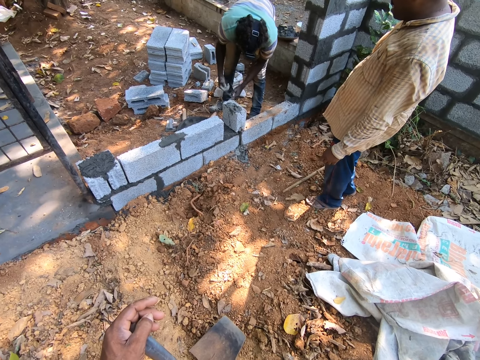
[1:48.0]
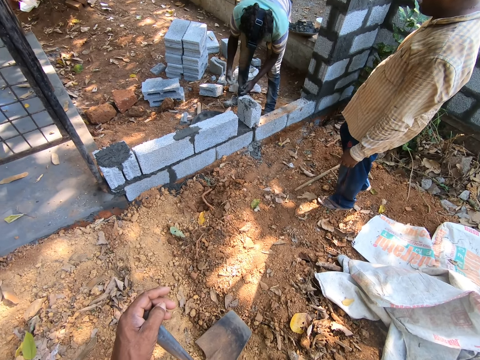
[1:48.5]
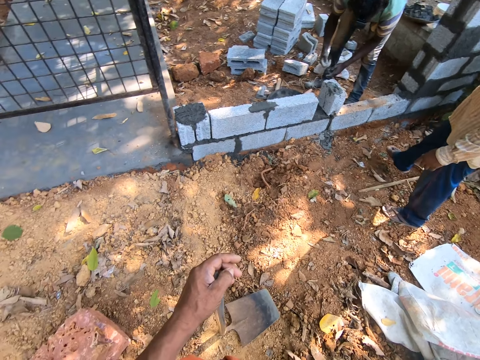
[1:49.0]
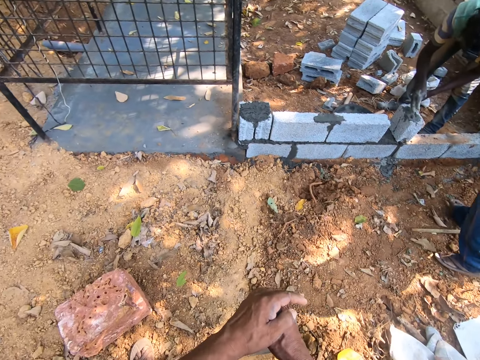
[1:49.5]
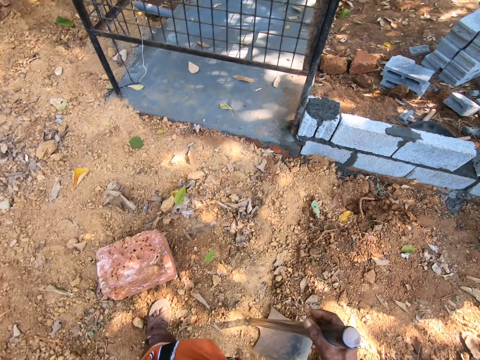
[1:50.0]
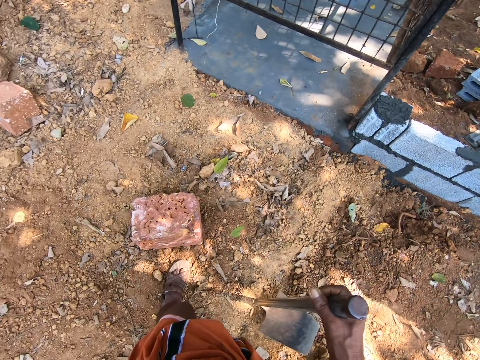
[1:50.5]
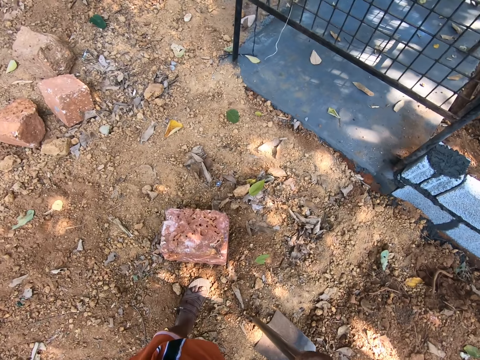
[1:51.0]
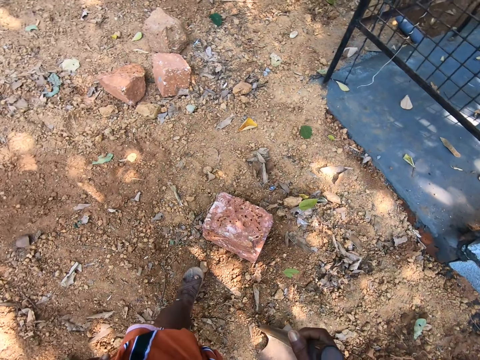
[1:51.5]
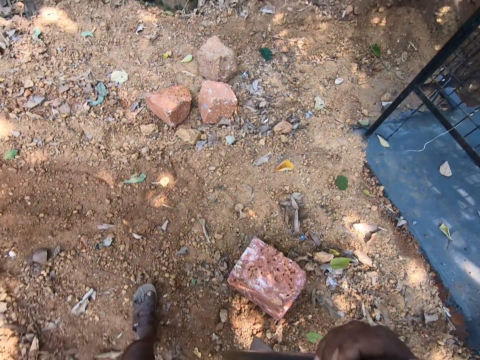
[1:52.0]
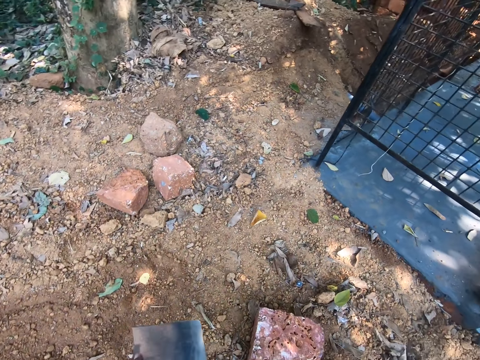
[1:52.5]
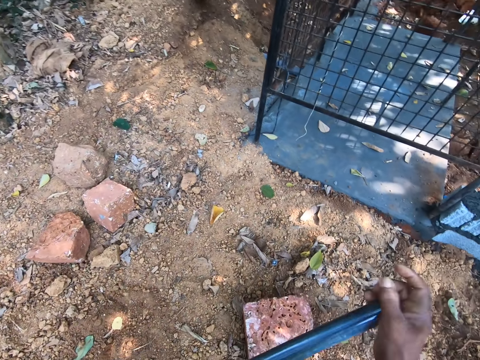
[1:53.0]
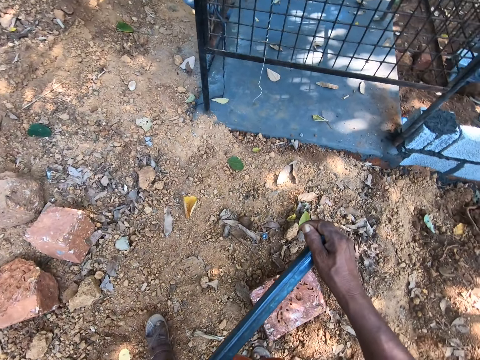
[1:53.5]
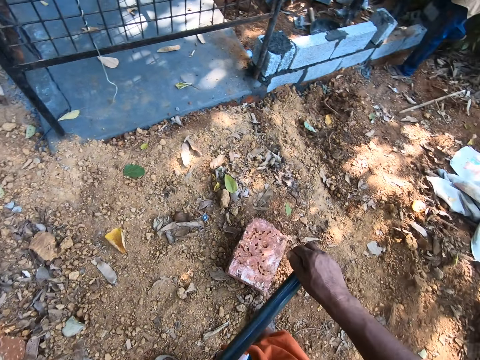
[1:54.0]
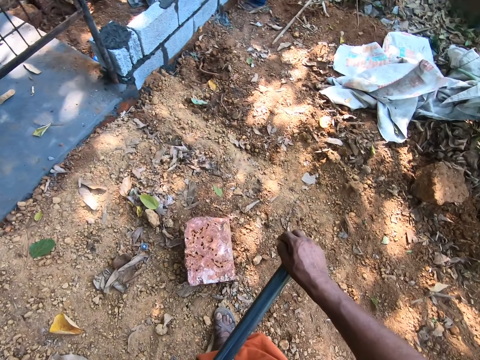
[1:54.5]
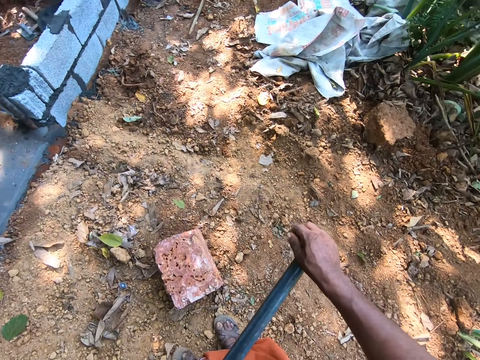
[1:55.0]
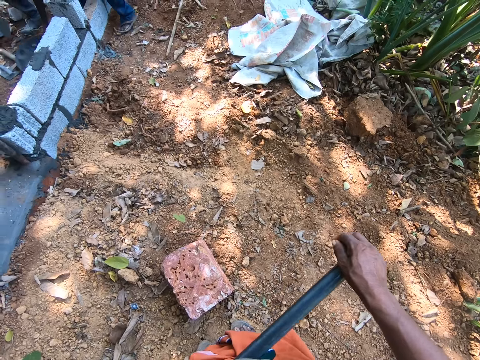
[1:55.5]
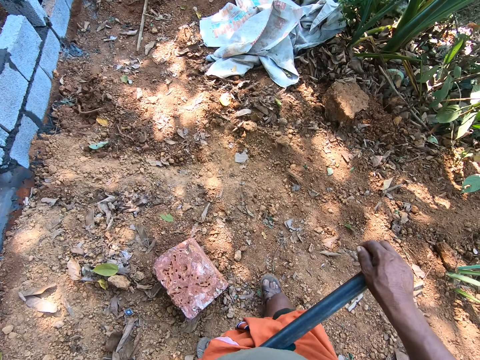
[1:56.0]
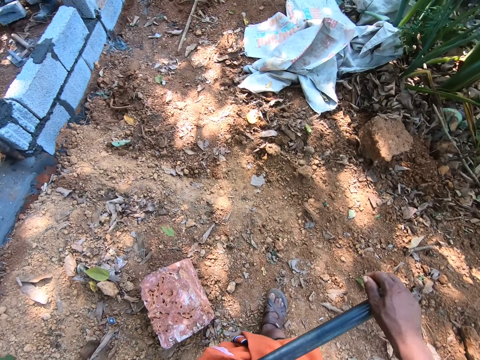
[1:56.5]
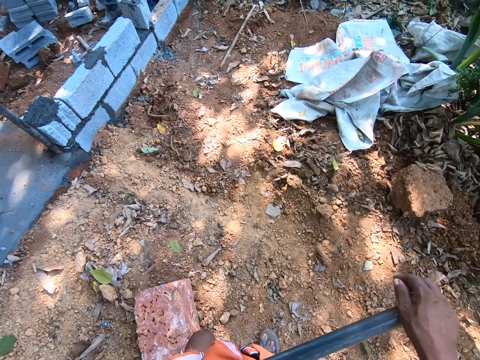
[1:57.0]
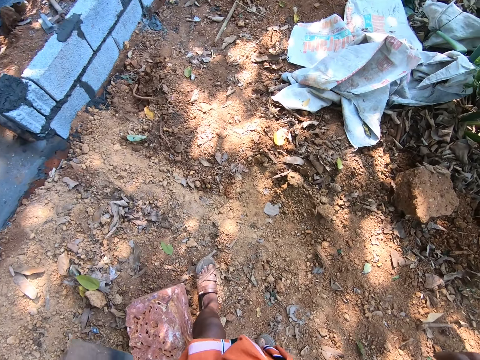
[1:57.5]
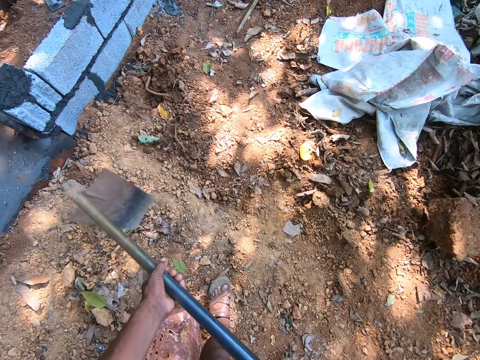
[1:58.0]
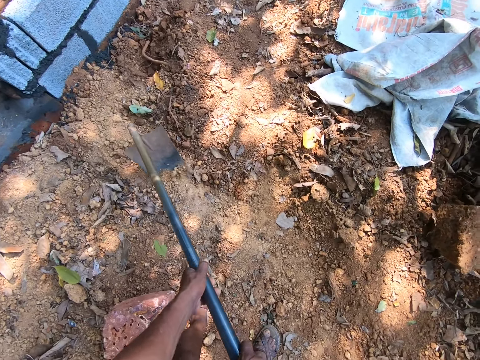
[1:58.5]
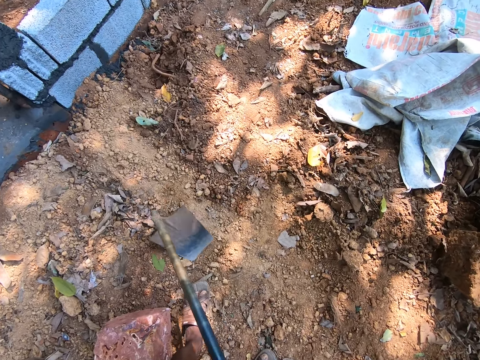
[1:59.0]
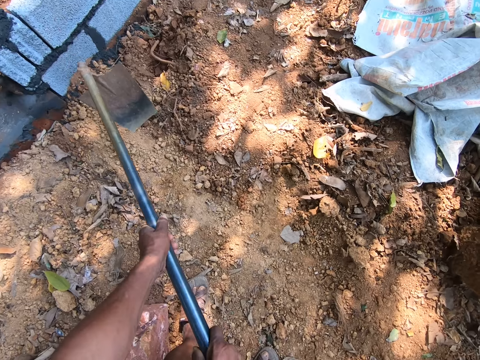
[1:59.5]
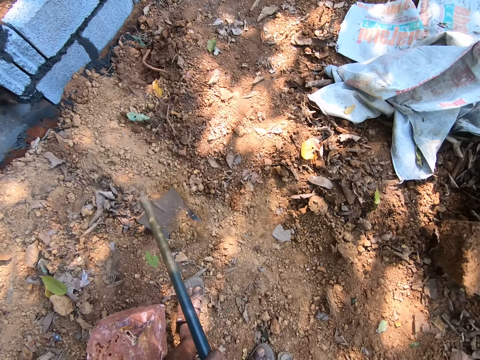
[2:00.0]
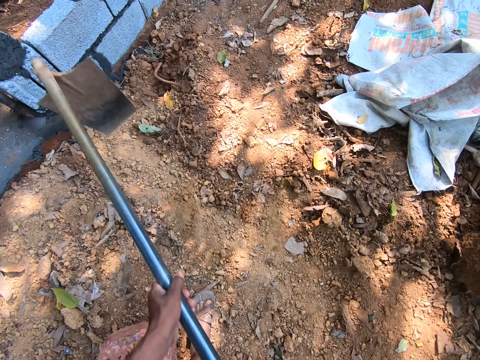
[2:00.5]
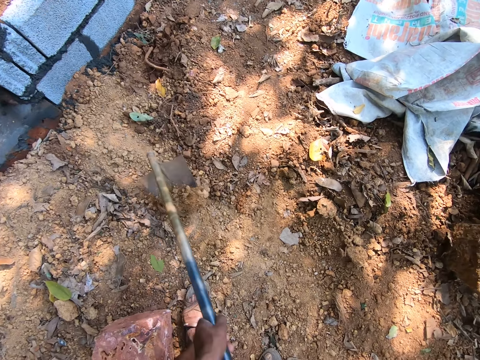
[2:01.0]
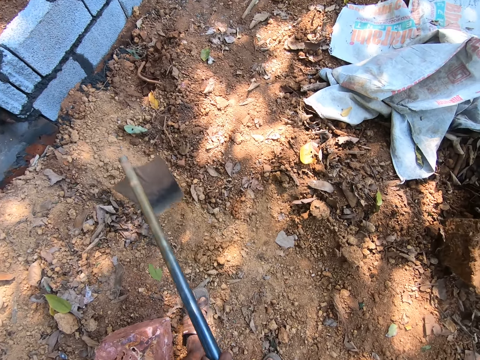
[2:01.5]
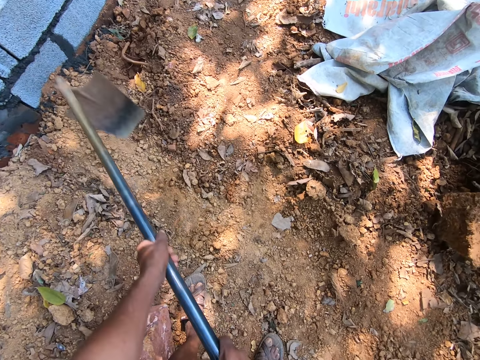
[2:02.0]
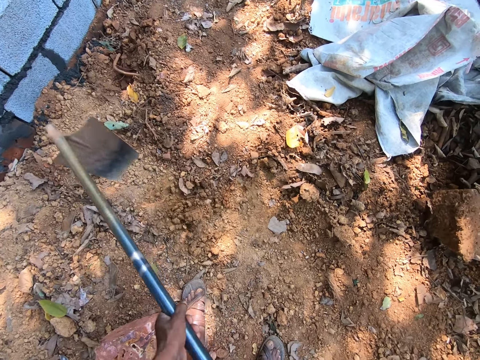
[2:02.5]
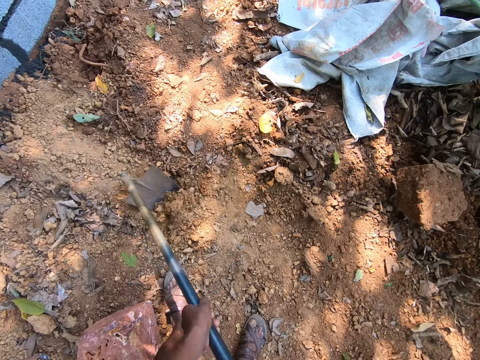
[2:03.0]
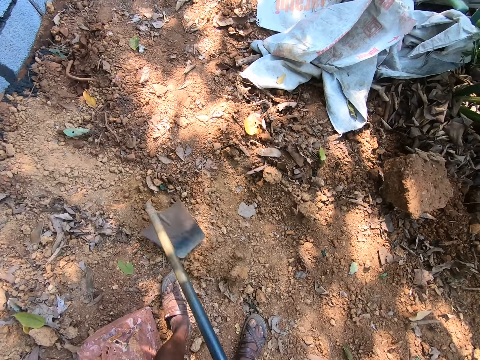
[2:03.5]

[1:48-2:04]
The camera wearer puts the hoe on the right hand. He holds the hoe with his right hand. He walks. He digs the ground with the hoe in both hands.

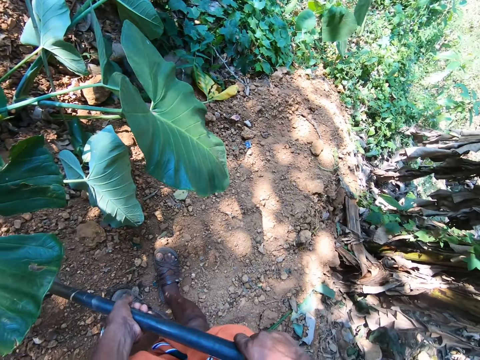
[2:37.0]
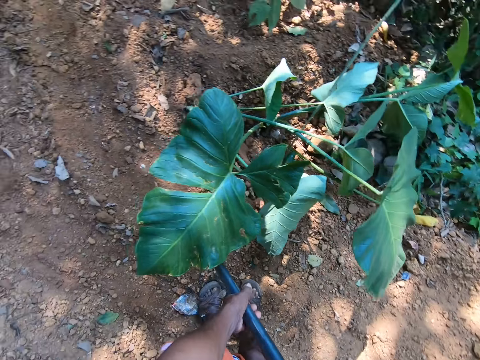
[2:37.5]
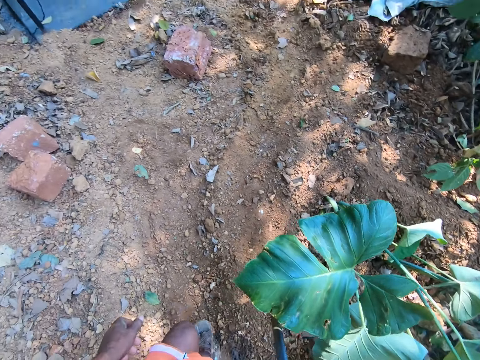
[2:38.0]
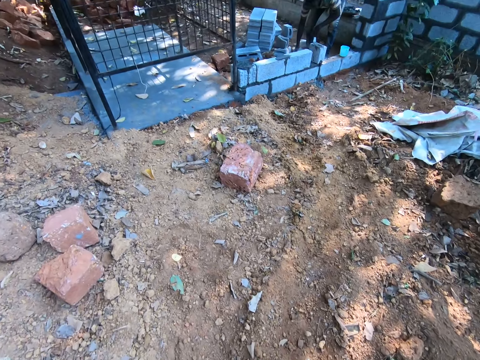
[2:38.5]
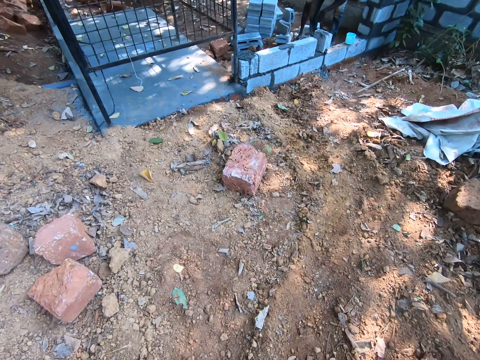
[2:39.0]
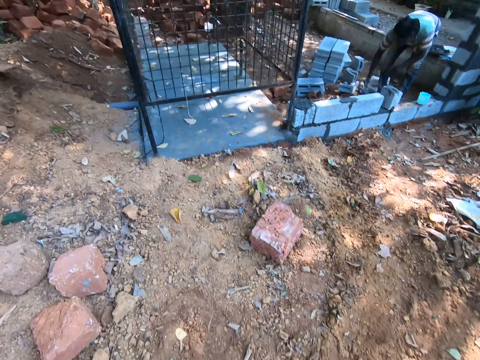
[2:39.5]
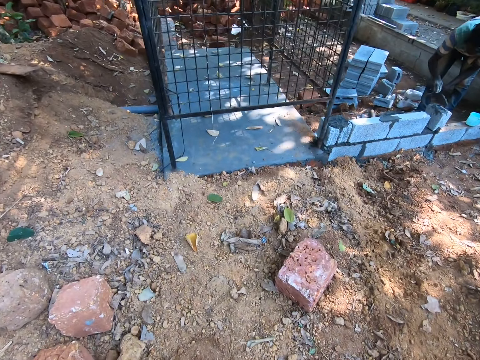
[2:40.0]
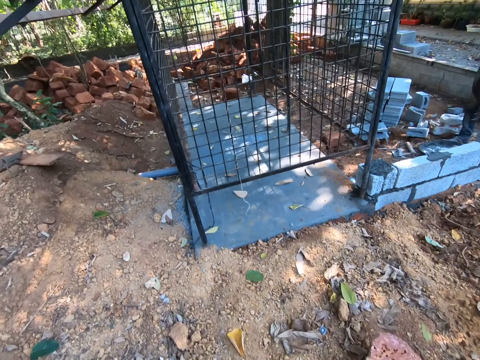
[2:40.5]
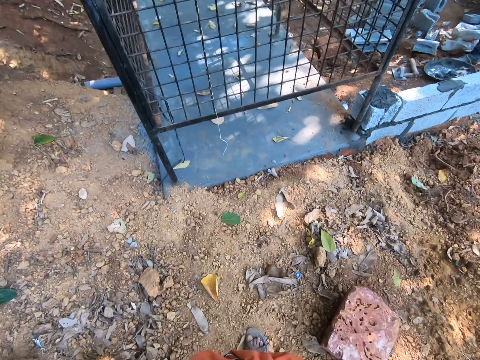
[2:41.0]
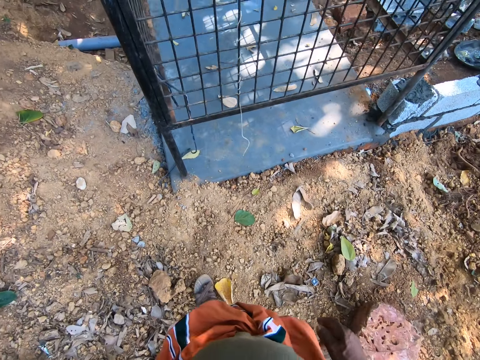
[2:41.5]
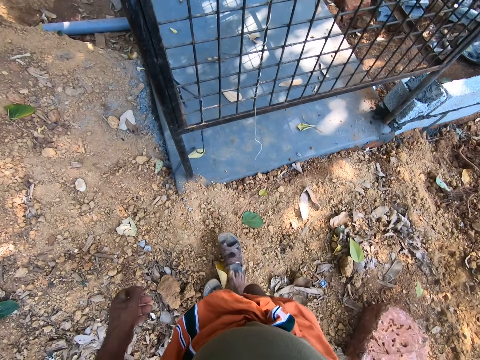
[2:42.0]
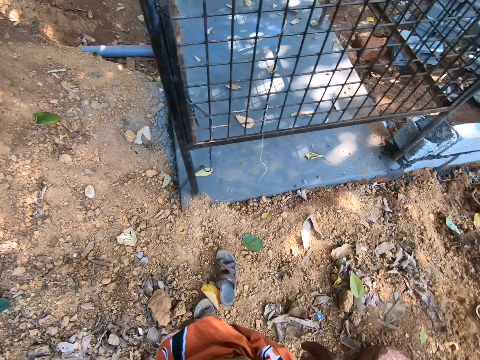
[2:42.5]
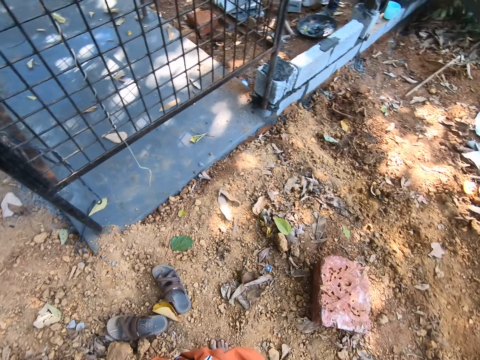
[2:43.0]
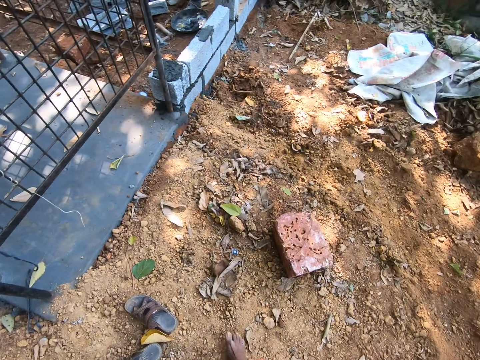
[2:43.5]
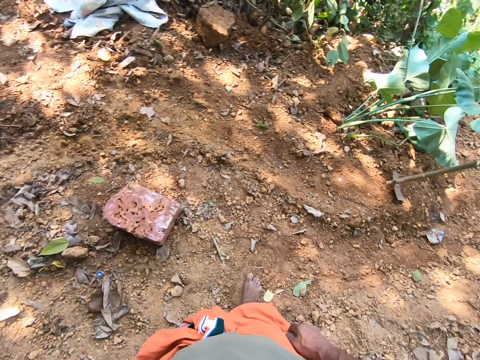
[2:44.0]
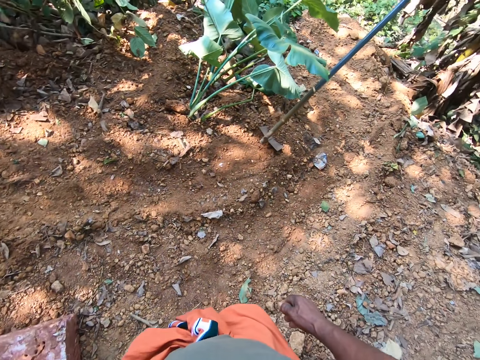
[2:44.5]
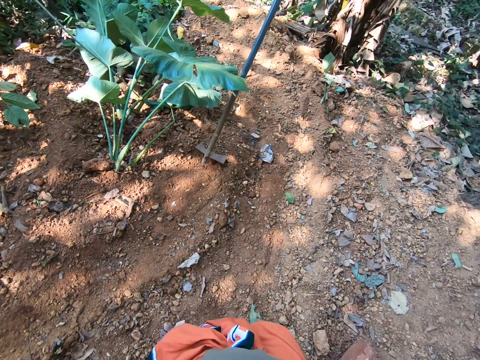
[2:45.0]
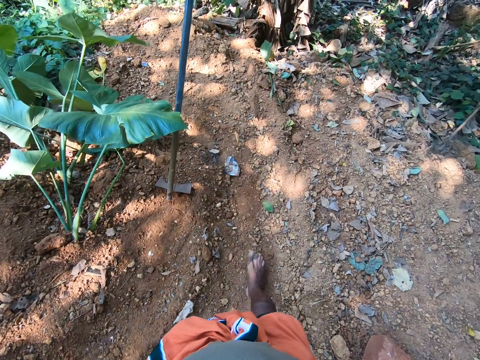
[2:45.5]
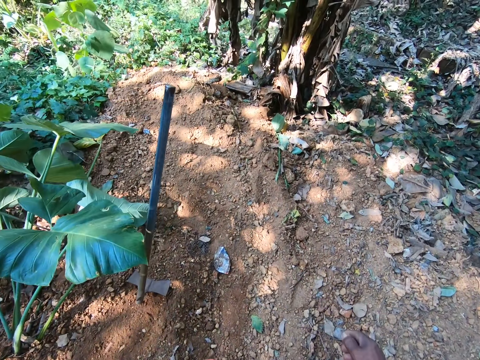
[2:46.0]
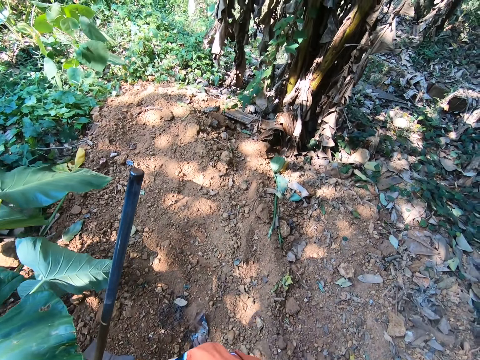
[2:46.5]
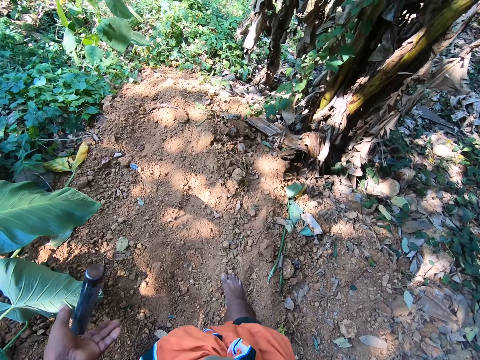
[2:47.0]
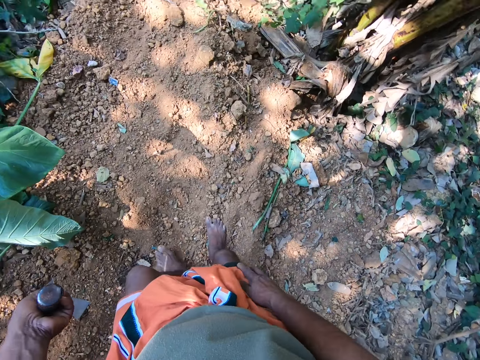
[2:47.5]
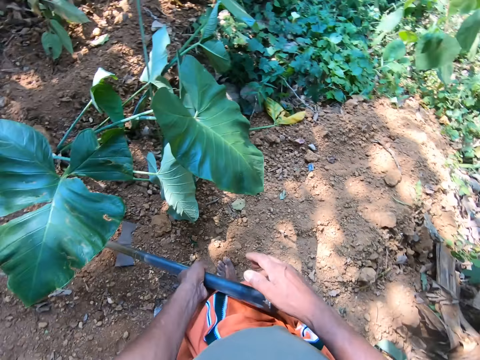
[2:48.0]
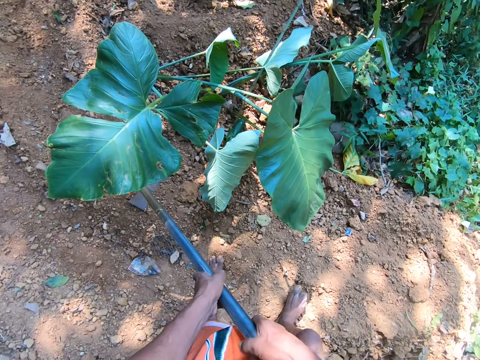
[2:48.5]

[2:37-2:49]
The camera wearer walks. A man scoops cement from the floor with a trowel in his right hand. The camera wearer removes the shoes. He pulls his slippers. He walks. He takes the hoe. He holds the hoe with his left hand. He holds the hoe with both hands.
